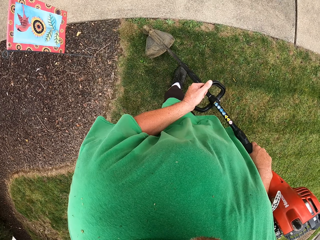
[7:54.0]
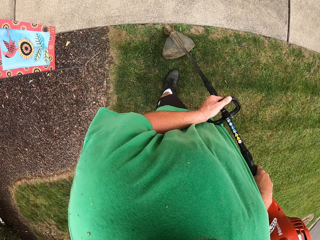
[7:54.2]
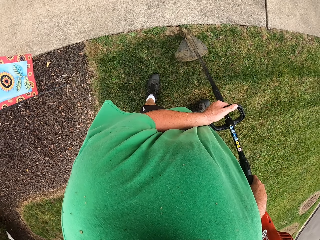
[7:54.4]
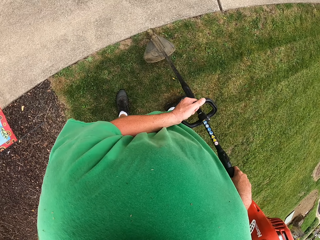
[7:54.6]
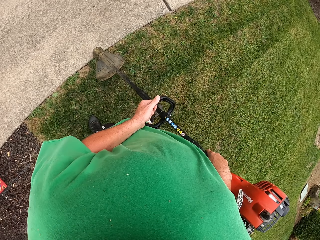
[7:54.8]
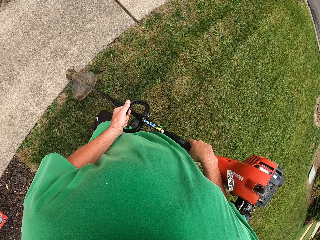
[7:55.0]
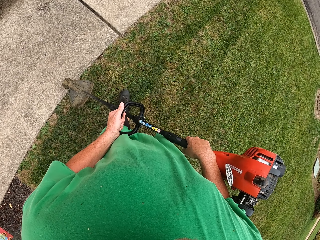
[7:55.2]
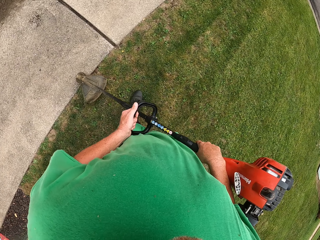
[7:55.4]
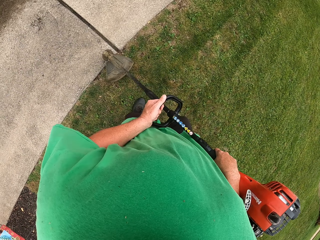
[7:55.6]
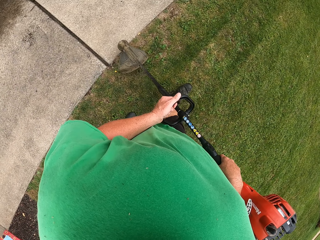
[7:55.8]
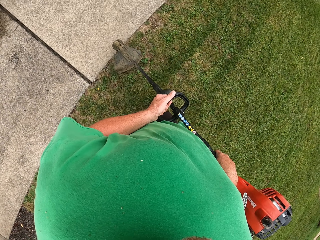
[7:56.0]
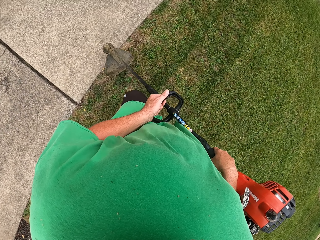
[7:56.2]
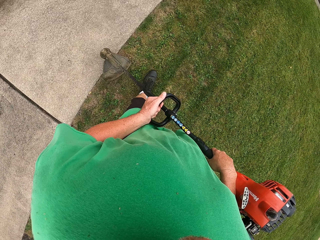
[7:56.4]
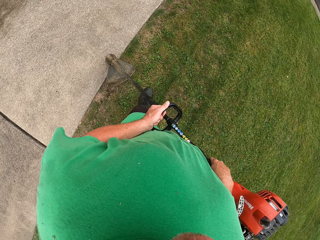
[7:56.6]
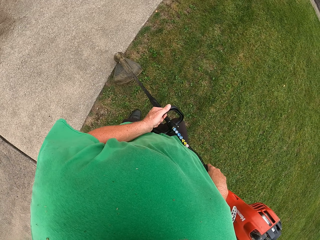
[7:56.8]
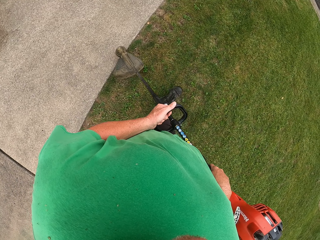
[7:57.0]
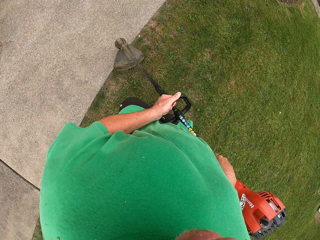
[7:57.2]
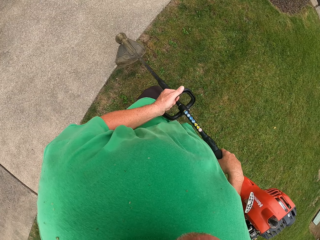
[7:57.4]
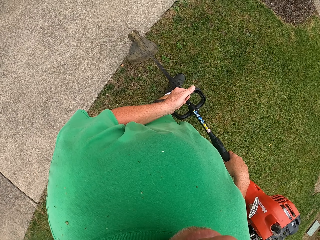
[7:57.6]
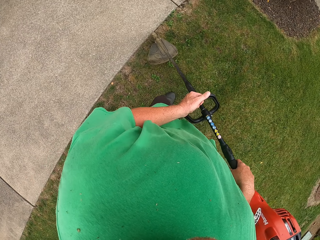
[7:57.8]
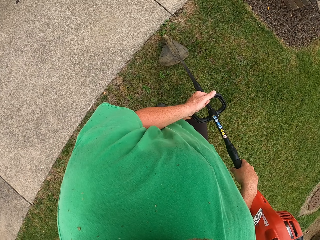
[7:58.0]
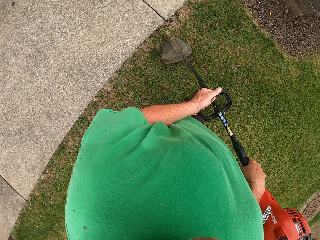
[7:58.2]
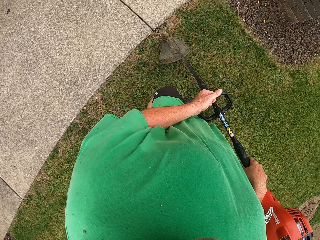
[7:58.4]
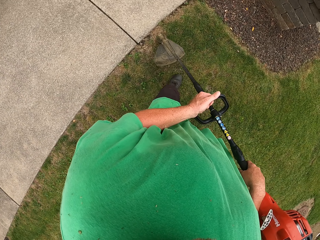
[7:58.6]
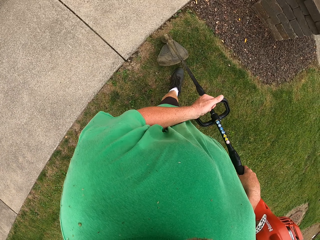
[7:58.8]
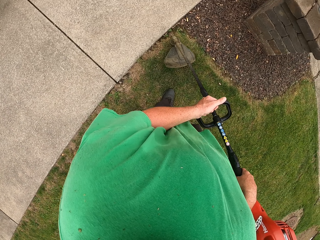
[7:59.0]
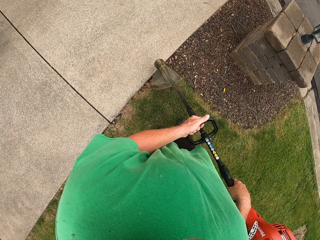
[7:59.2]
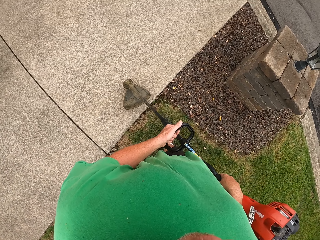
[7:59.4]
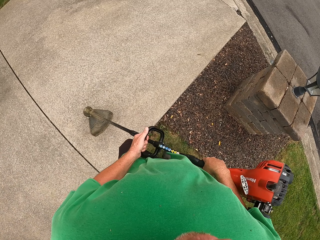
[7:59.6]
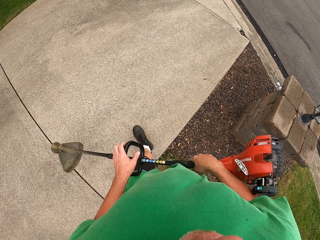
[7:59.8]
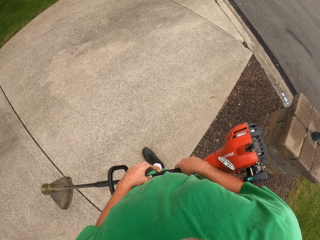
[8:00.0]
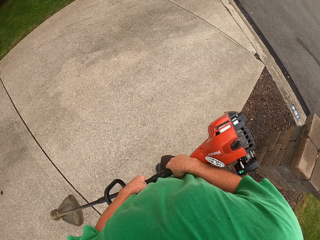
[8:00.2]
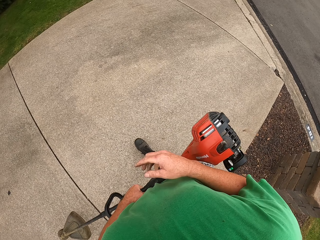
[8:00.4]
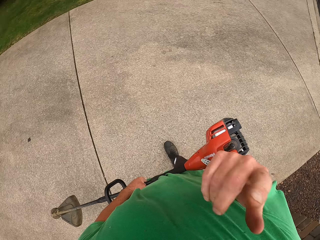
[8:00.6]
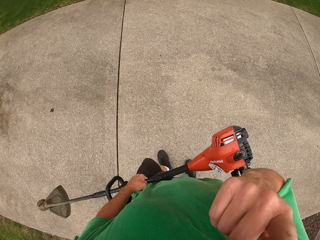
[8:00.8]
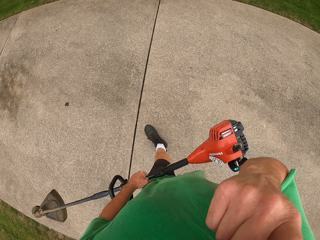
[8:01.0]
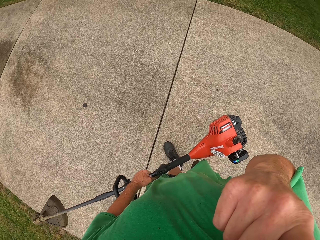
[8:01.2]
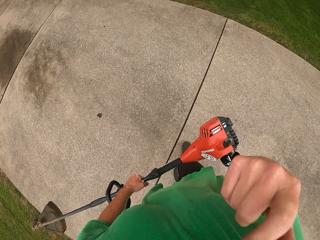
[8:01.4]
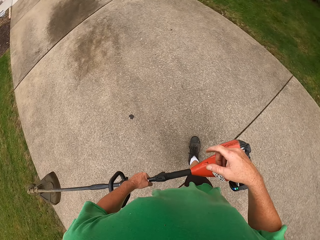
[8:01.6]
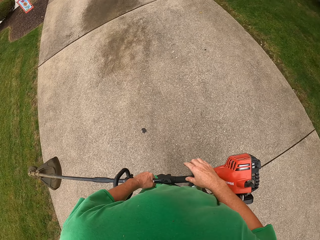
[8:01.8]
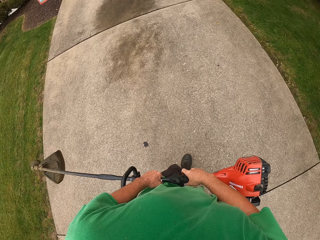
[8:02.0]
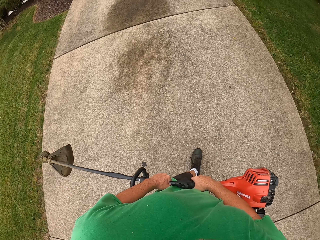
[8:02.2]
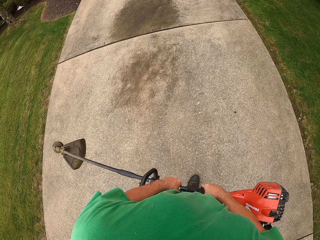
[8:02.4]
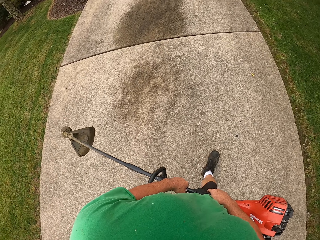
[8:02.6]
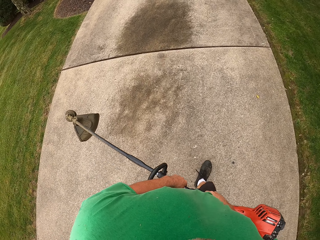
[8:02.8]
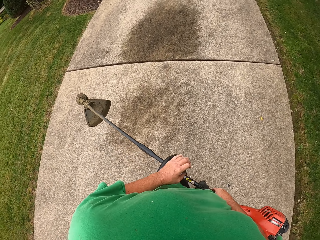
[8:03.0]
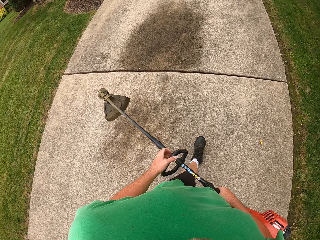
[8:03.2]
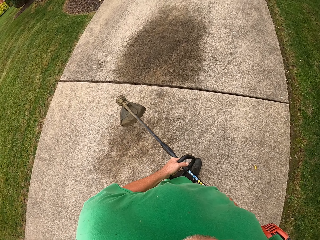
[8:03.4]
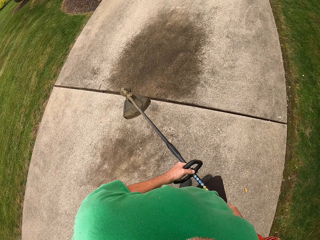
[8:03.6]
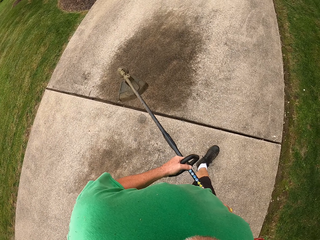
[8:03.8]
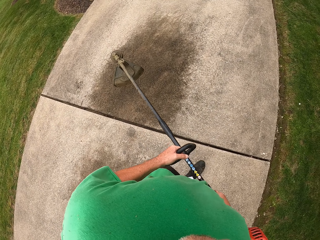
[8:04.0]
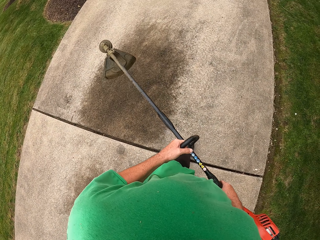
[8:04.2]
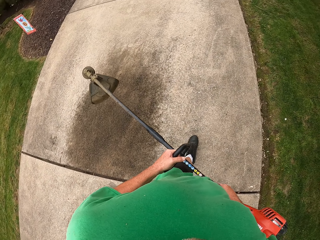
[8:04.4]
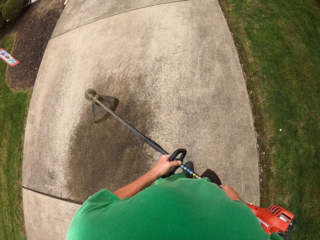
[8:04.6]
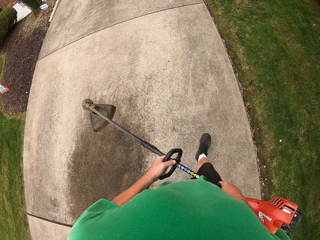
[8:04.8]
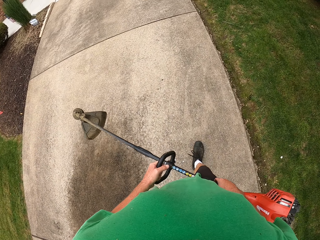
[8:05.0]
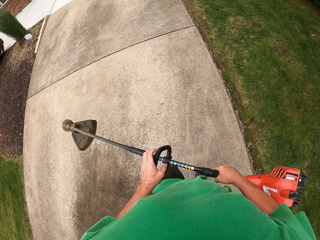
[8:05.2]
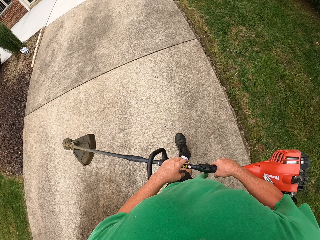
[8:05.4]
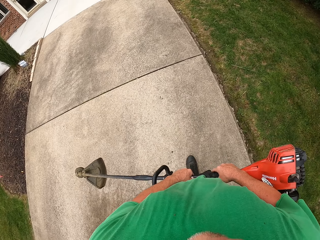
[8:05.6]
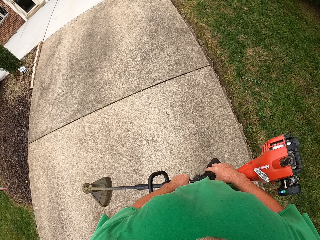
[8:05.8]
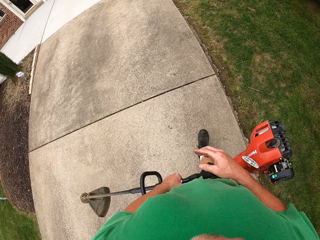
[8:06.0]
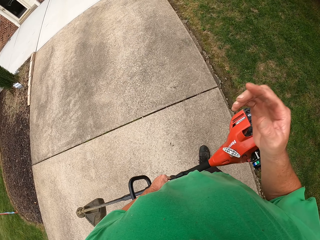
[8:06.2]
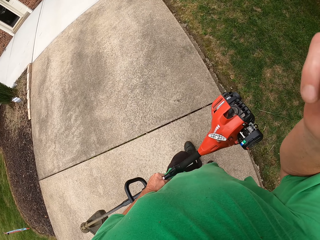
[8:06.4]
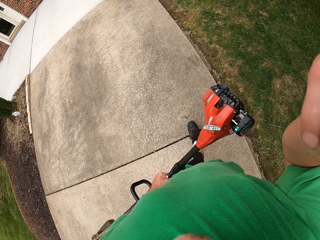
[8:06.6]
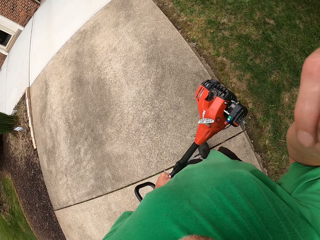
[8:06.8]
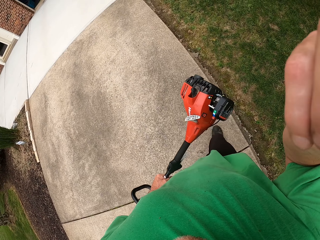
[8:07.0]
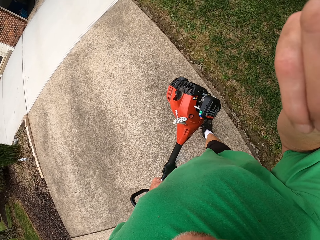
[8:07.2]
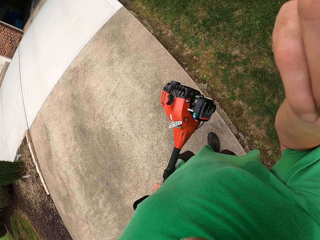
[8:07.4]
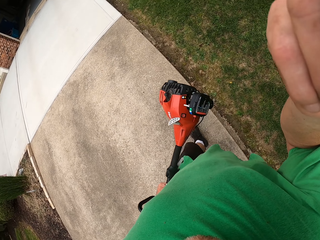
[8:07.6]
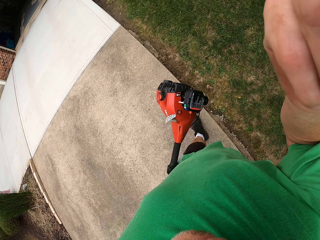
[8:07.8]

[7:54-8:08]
The camera wearer cuts grass with a grass cutter. They turn right. They cut grass with the grass cutter. They walk forward. They cut grass with the grass cutter. They stop cutting the grass with a grass trimmer. They walk to the other right side of the grass on the pavement. They walk forward. They raise their right hand towards something. They withdraw their right hand from something. They raise their right hand towards something.
